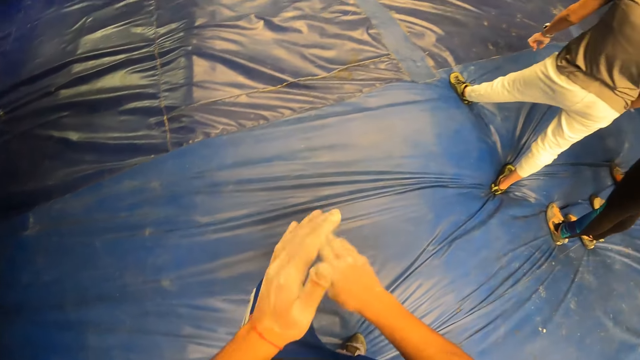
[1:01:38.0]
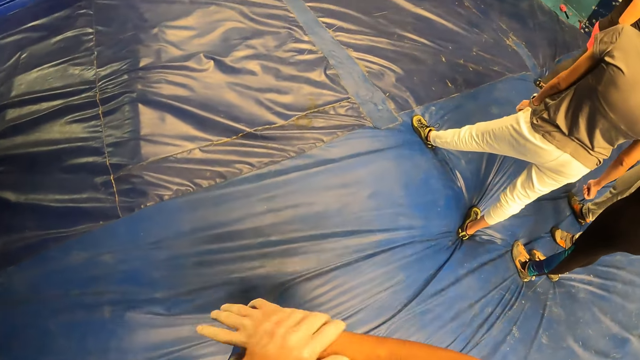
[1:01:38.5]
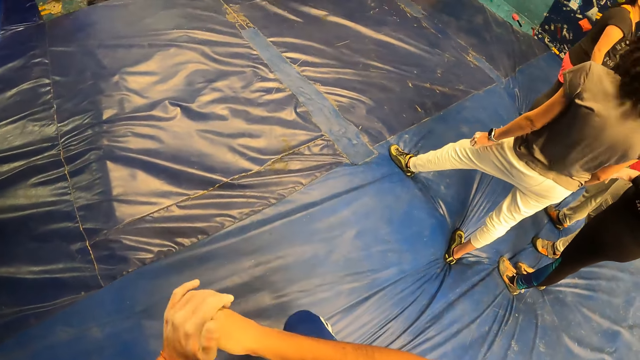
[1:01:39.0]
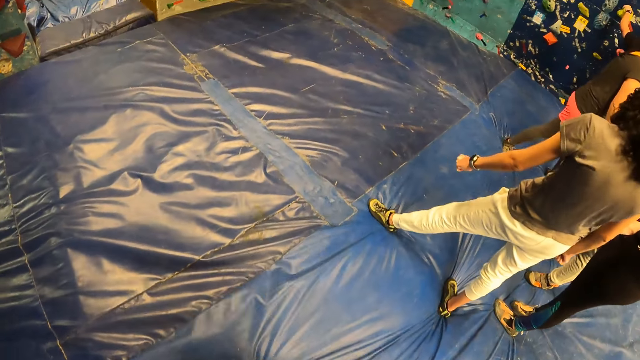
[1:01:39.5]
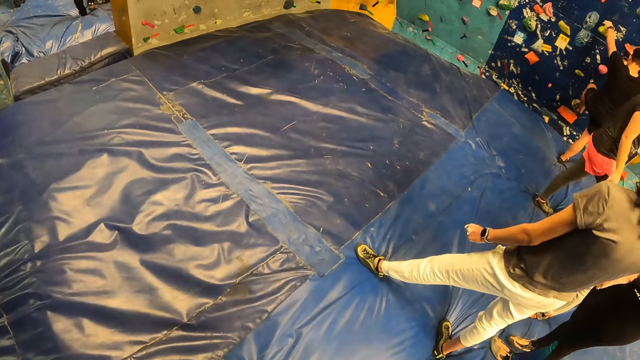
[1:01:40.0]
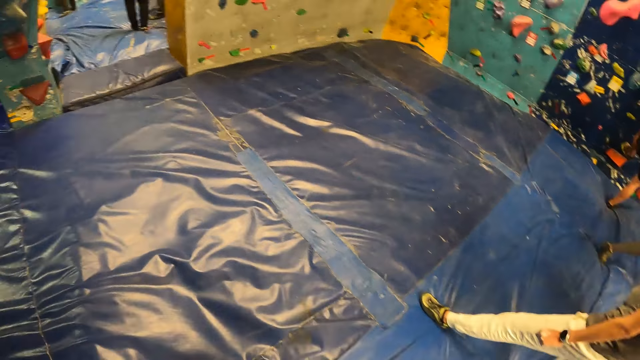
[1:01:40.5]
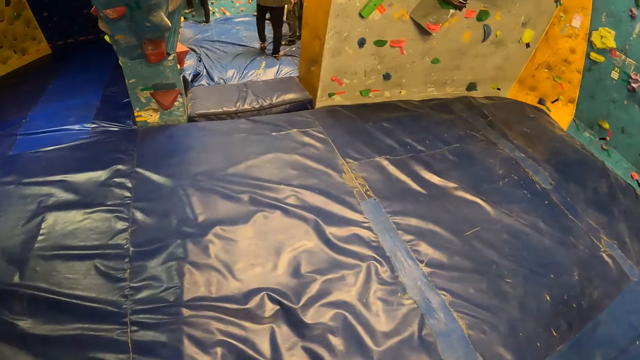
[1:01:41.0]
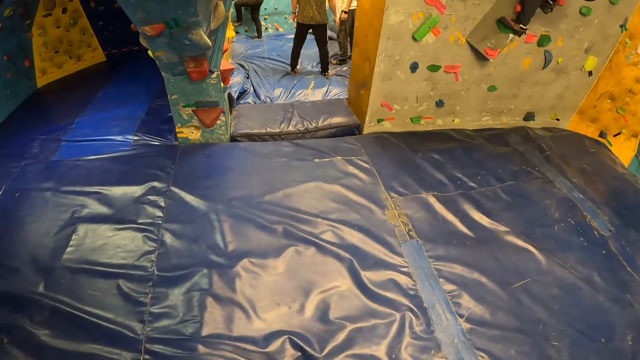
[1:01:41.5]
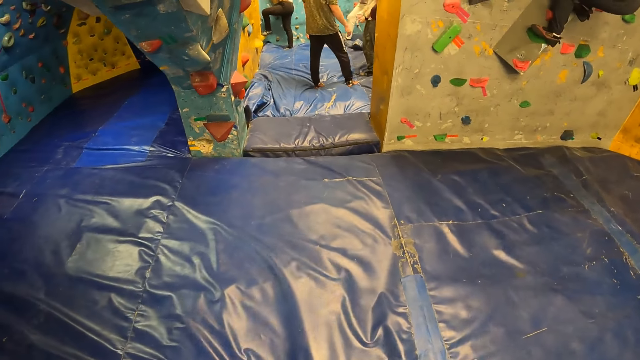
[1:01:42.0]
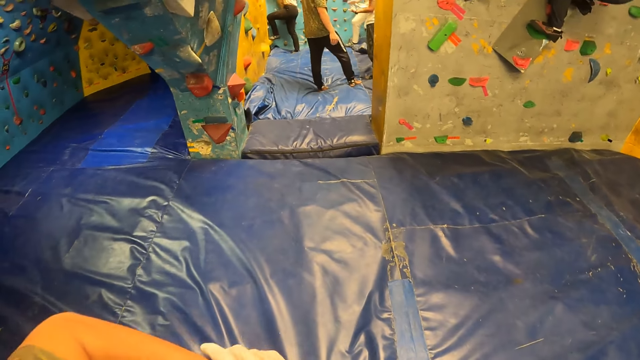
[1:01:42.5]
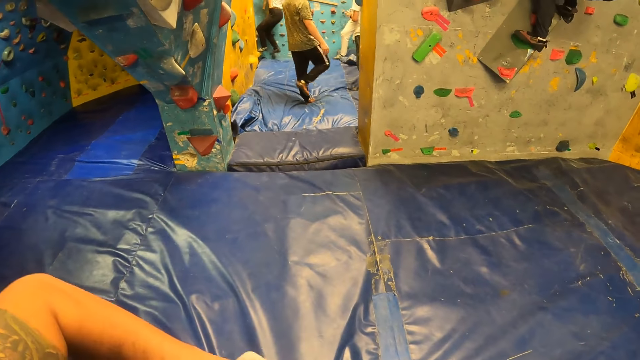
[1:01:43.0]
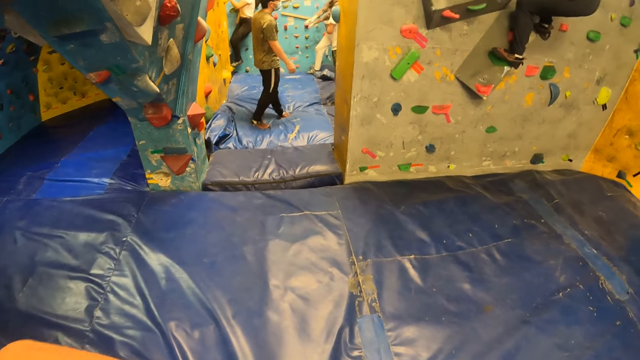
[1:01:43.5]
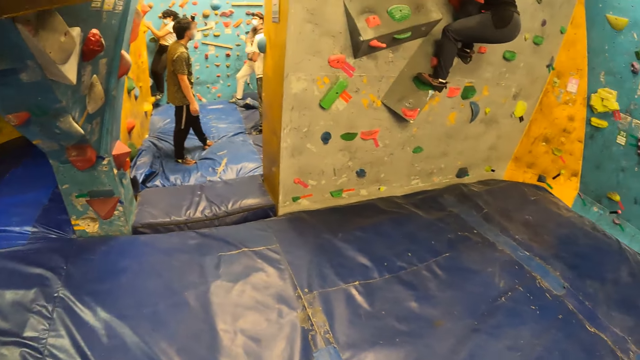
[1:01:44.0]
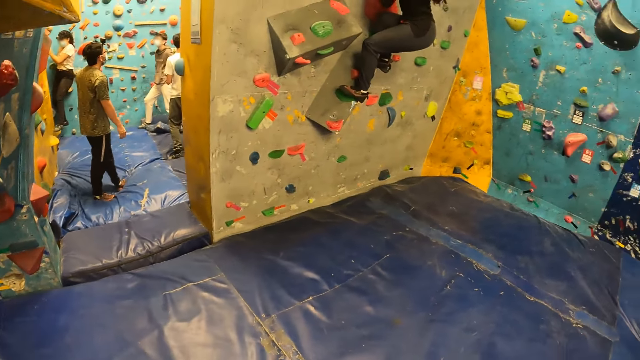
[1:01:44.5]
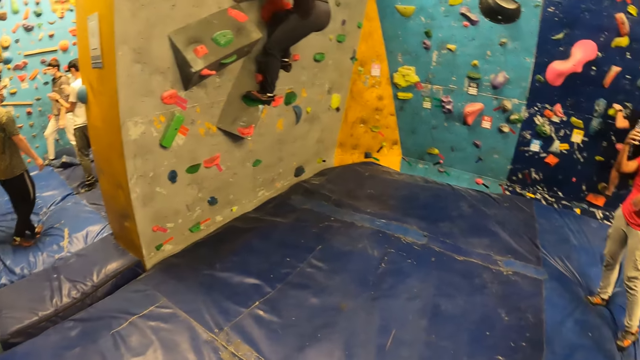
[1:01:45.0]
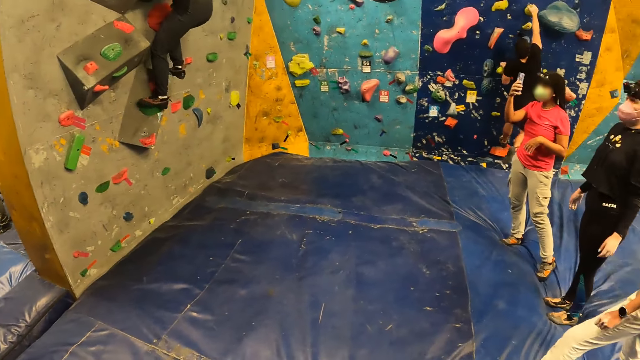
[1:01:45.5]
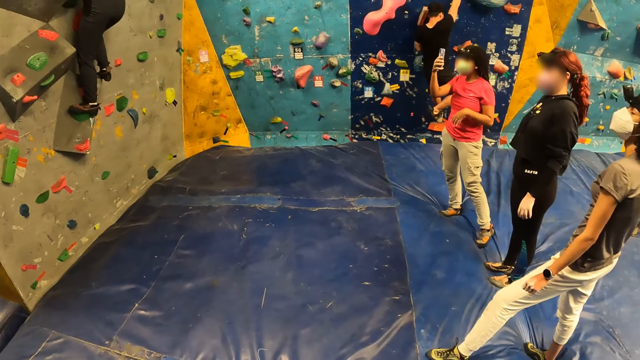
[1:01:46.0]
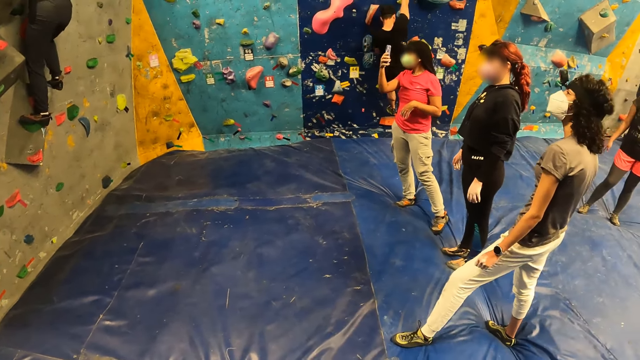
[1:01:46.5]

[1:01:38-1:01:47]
The camera wearer taps his hands.

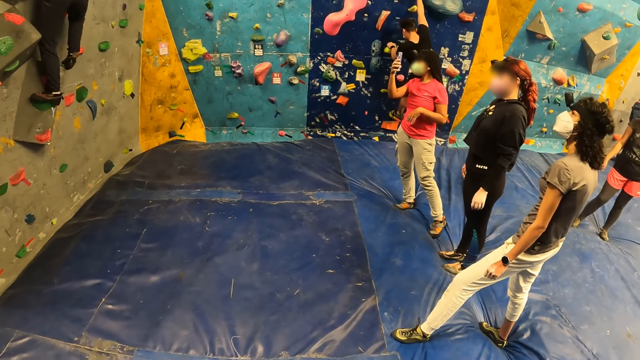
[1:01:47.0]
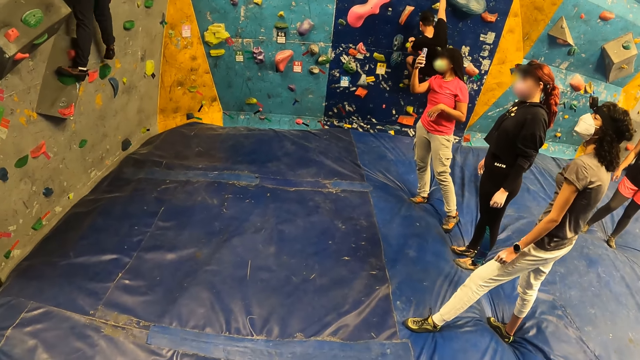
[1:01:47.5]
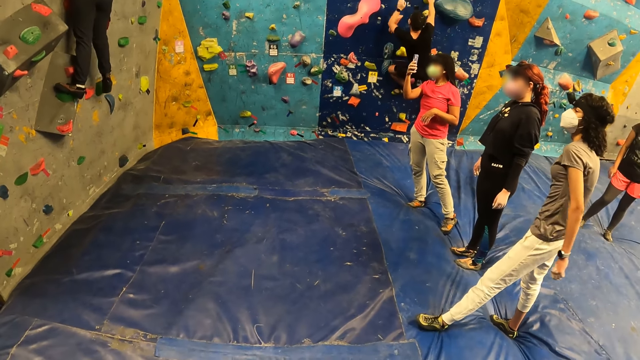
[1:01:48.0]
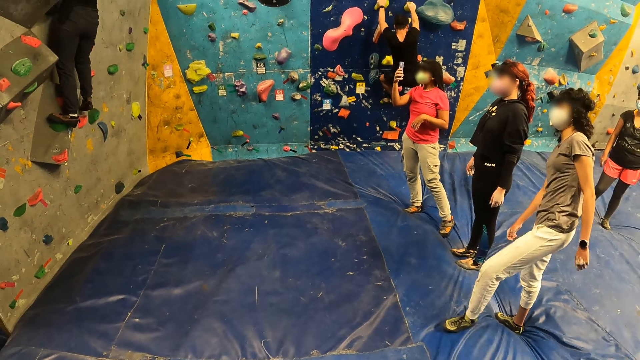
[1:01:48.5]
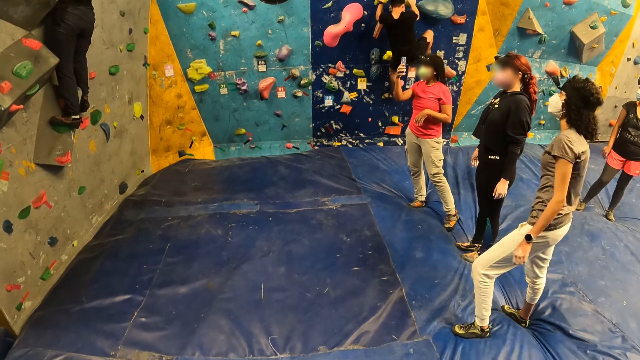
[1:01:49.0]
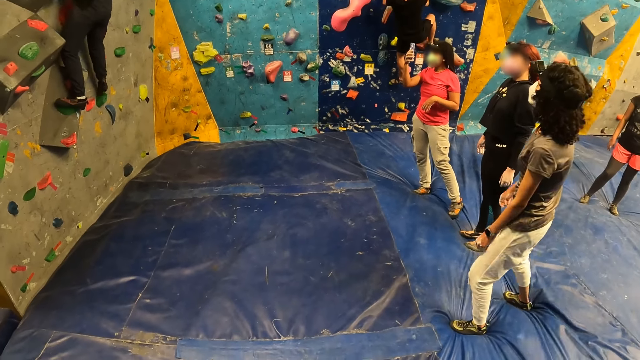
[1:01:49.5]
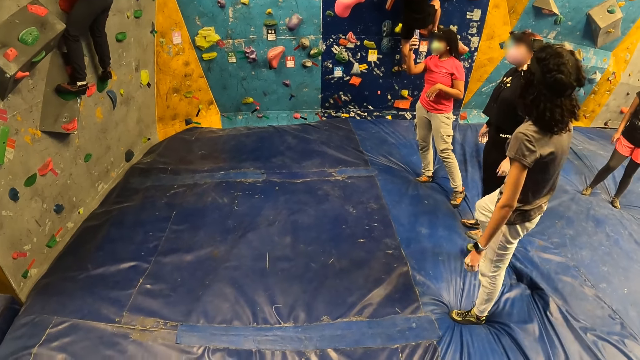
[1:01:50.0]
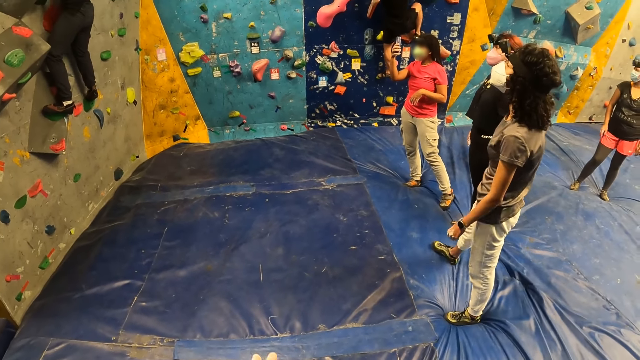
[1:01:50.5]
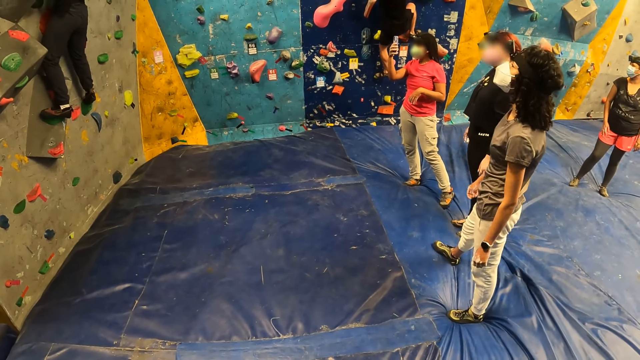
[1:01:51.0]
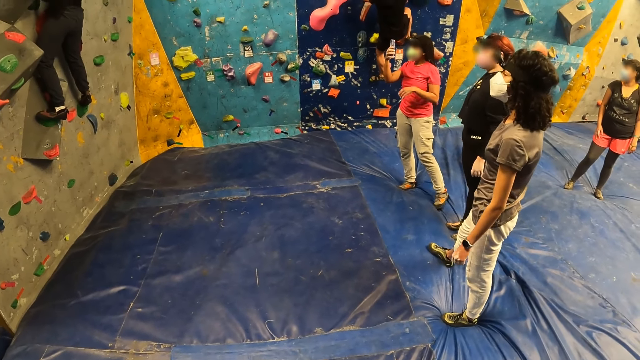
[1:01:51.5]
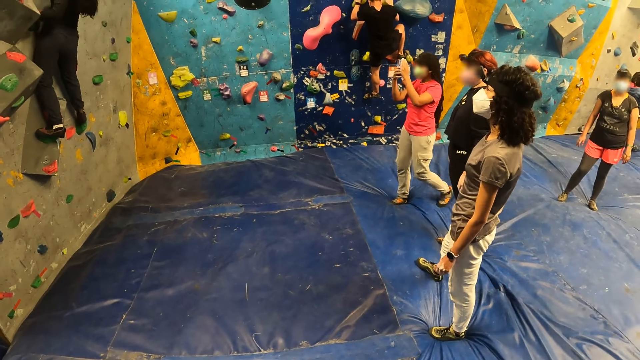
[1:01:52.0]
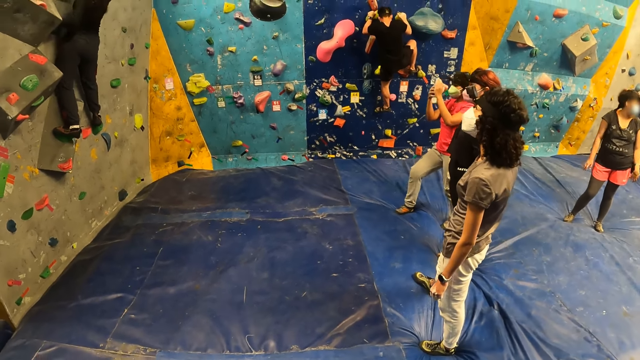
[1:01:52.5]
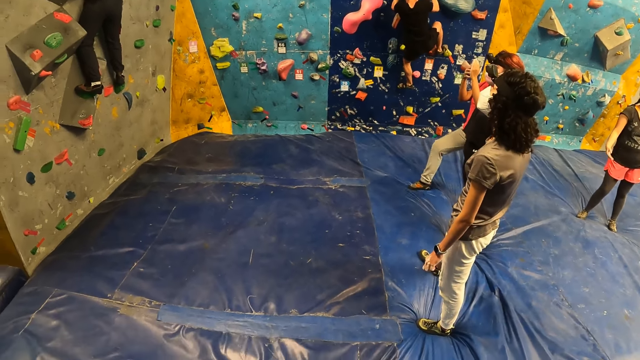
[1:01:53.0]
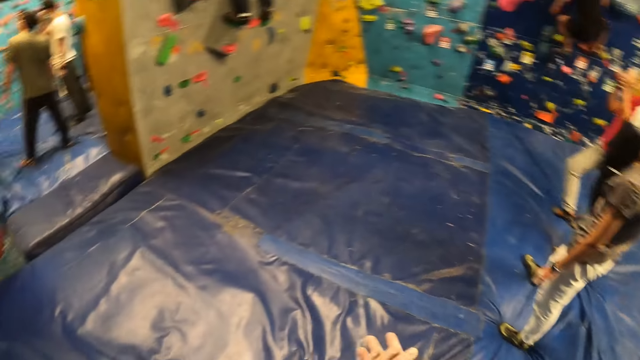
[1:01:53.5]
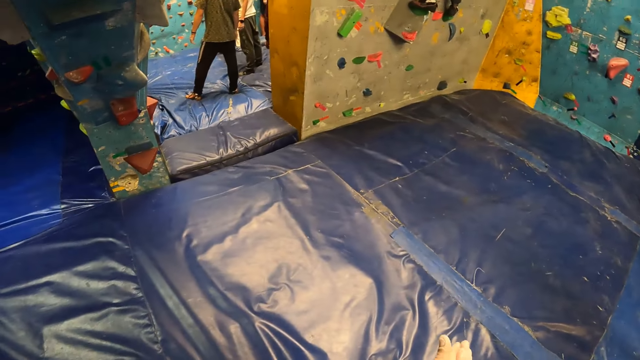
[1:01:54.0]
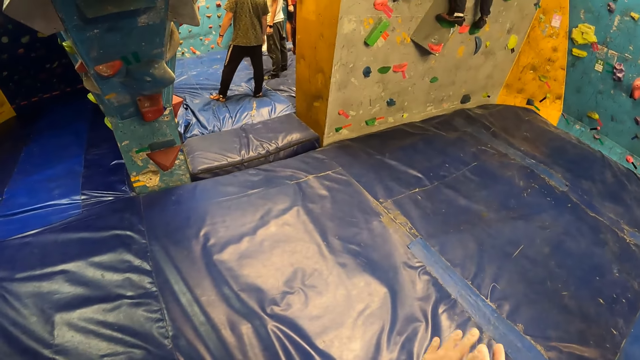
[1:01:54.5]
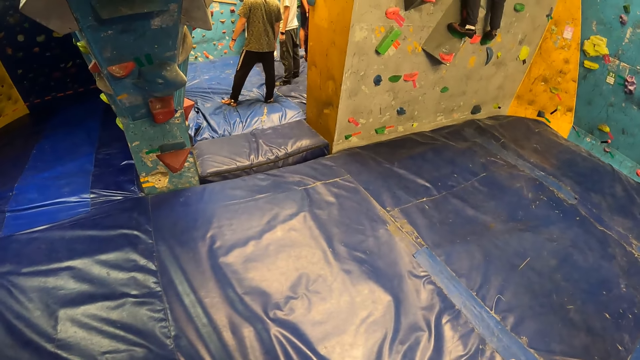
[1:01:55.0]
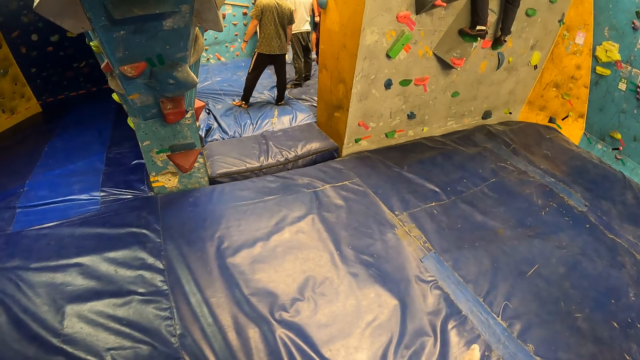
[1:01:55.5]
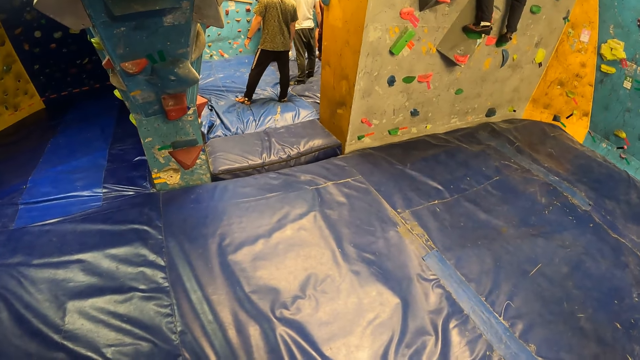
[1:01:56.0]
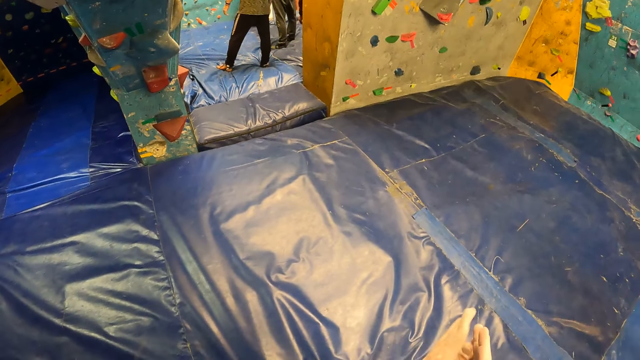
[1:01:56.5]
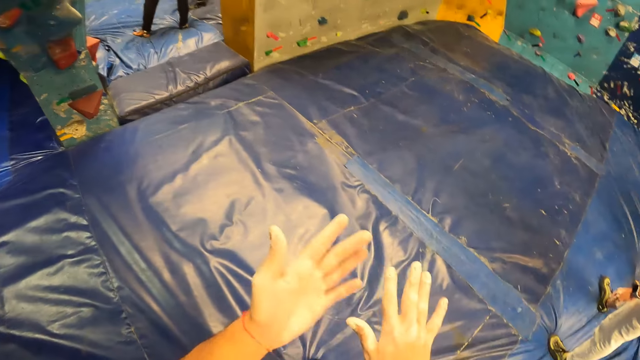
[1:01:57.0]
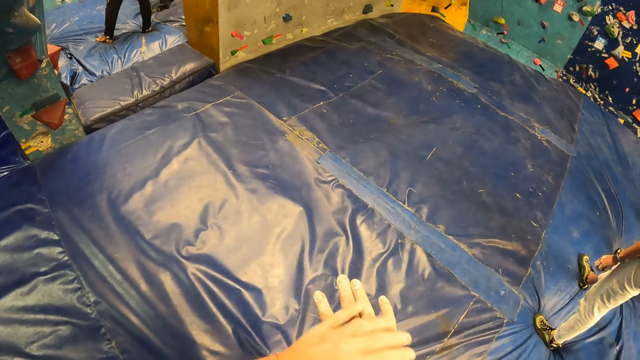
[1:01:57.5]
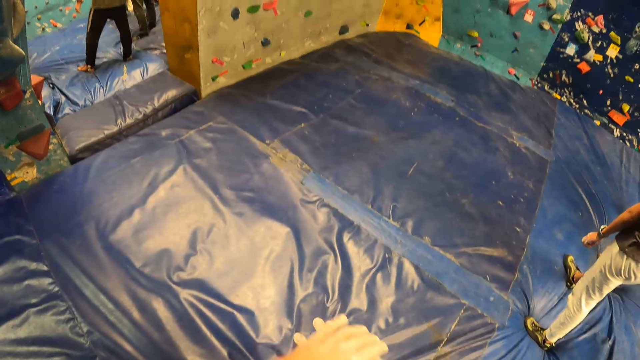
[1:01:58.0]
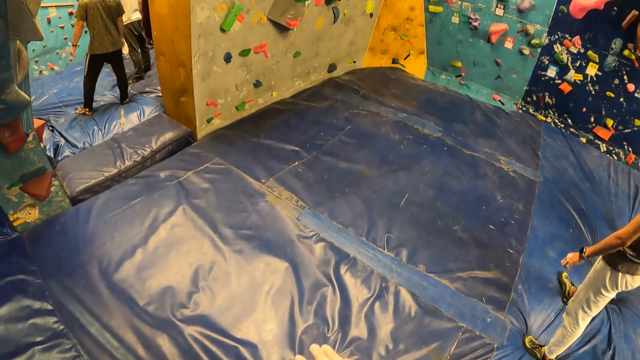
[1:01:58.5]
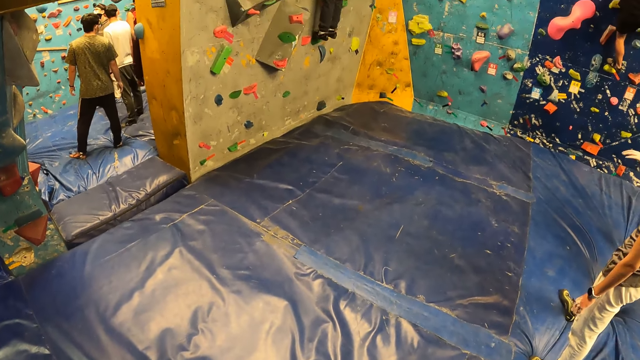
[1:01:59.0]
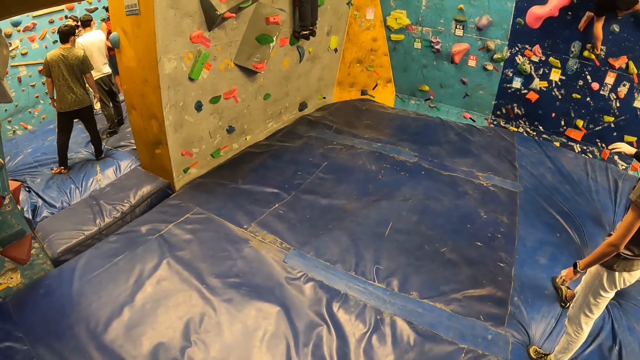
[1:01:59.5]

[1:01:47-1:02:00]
The camera wearer looks at the wall. He rubs his hands.
